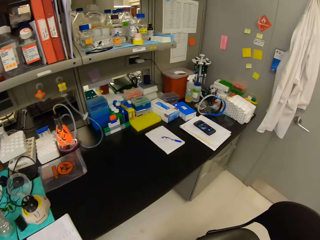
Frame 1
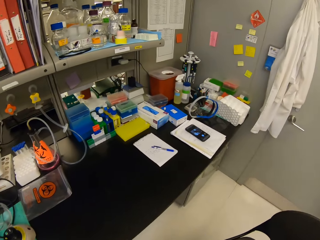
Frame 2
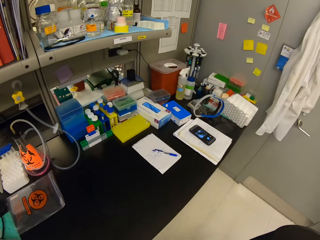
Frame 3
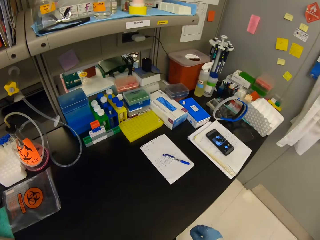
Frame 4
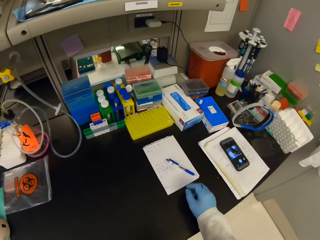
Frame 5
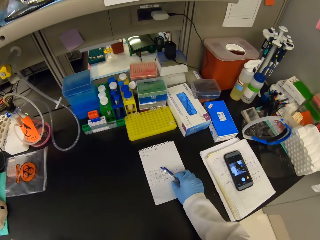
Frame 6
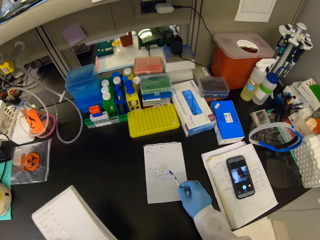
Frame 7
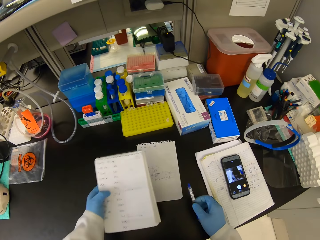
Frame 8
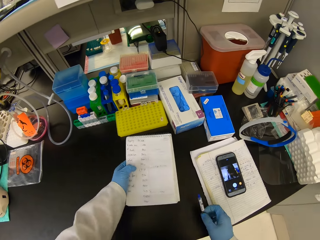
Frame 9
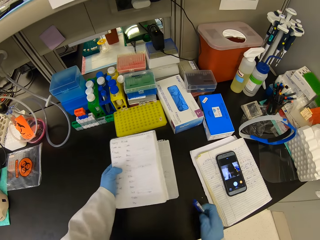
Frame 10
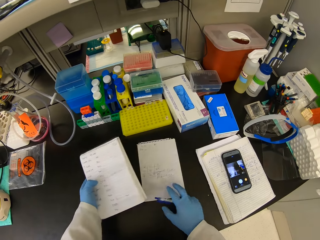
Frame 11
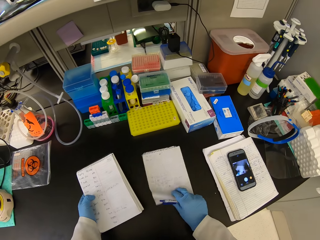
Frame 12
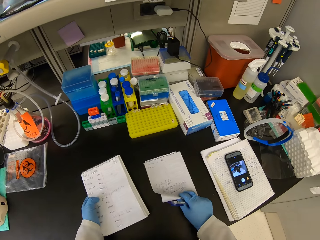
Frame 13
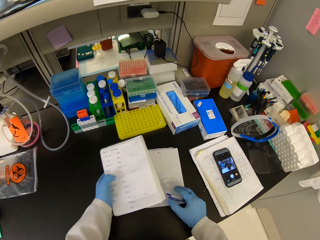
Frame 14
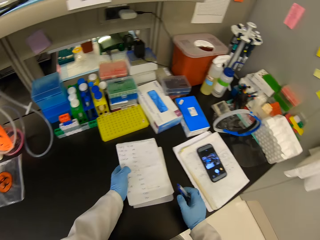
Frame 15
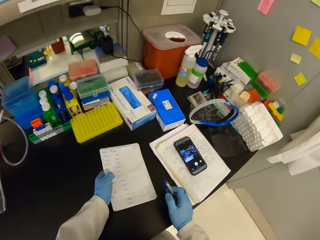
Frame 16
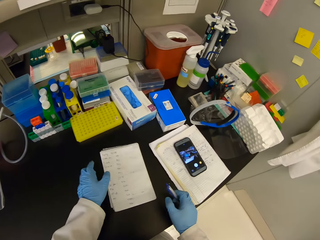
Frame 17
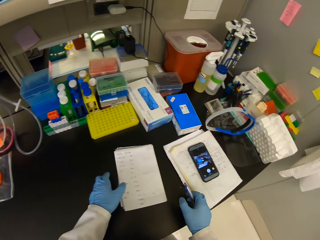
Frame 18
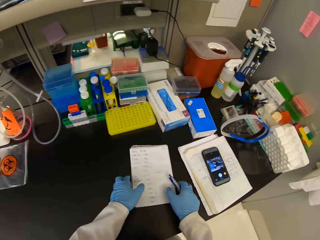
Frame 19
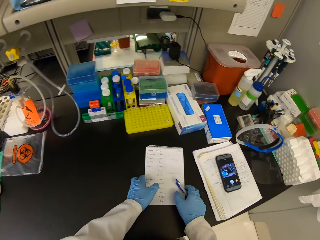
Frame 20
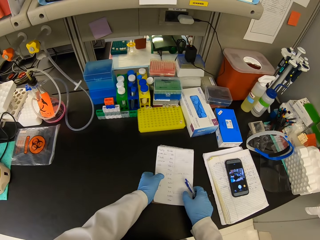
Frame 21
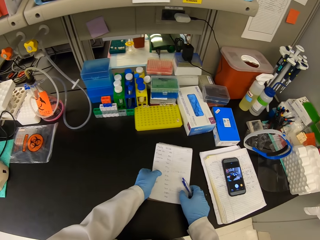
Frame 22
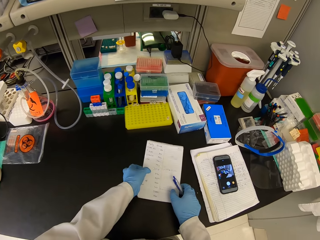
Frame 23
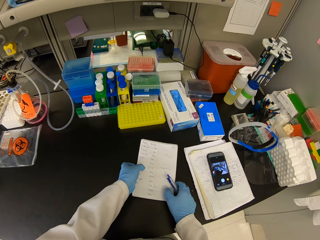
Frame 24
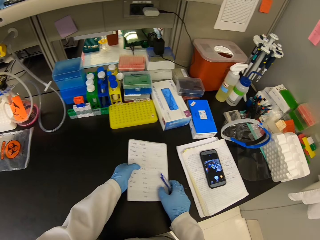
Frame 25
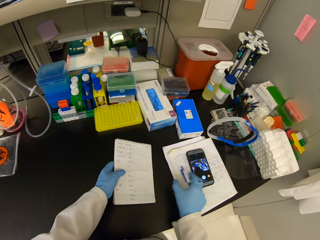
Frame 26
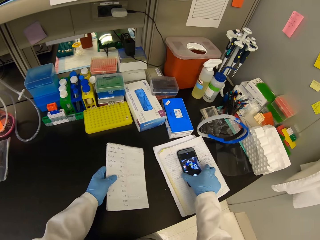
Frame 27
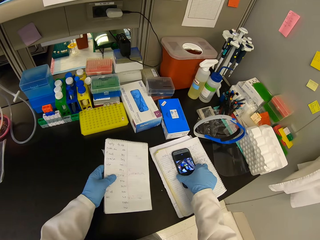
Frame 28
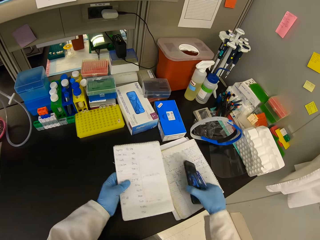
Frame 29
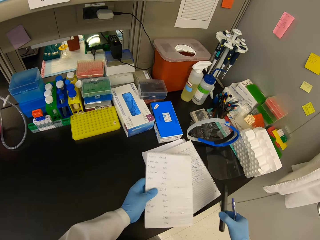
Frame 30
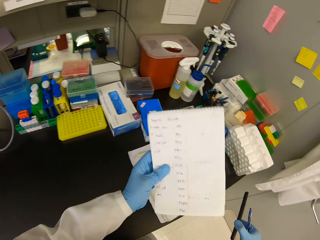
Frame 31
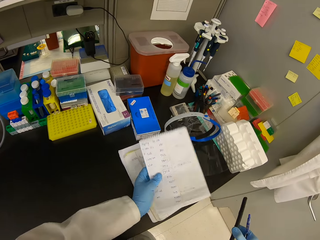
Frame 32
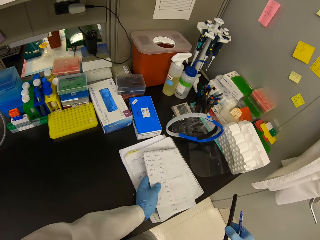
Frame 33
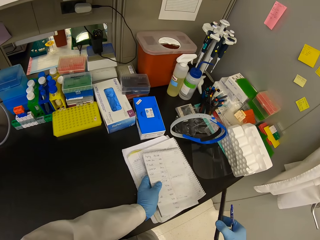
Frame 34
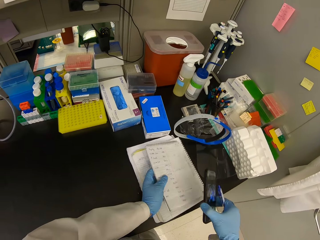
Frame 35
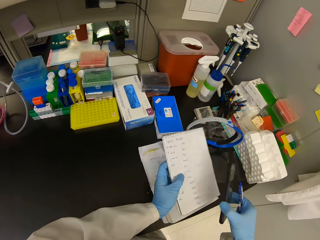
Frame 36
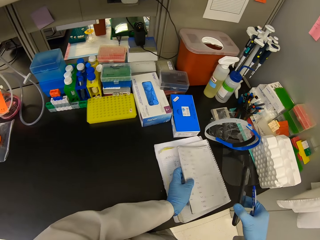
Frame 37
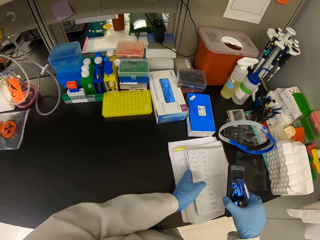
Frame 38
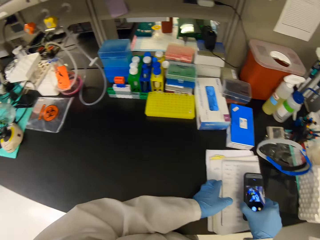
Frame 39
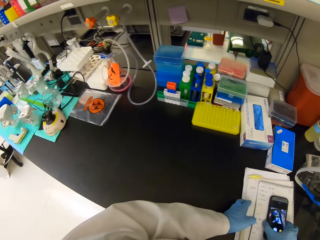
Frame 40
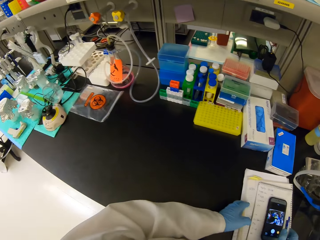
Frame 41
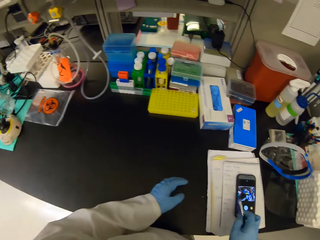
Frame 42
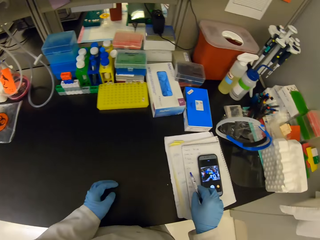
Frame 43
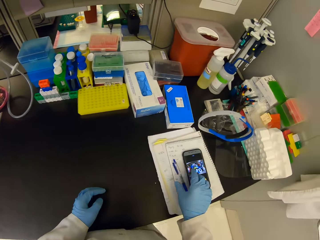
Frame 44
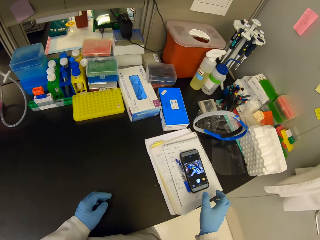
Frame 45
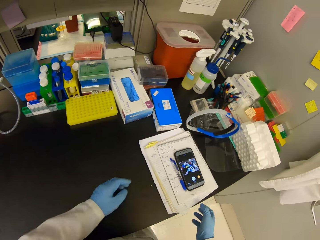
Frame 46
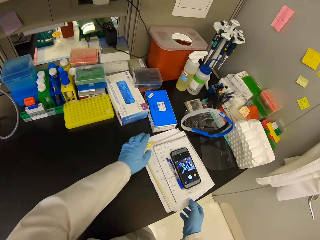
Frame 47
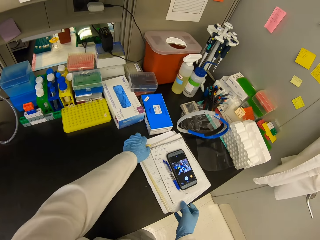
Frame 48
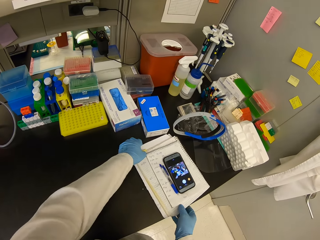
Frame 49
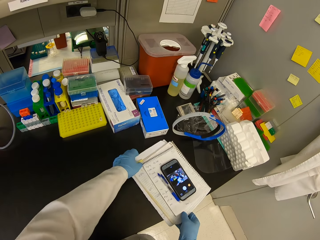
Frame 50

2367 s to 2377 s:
The camera wearer picks up a notebook from the table. They pick up a pen from the paper on the table. They put the notebook on the table. They hold a book with the left hand. They move the notebook on the table with a hand. They hold both books with two hands. They place the books on top of each other. They pick up the phone on the notebook with the right hand. They pick up the books. They put the notebook on top of another notebook. They put the phone on top of the notebook. They put the pen on top of the notebook.

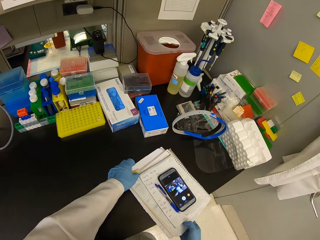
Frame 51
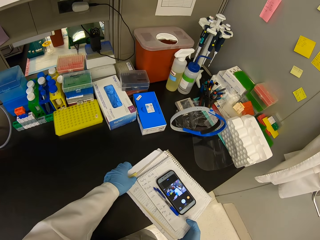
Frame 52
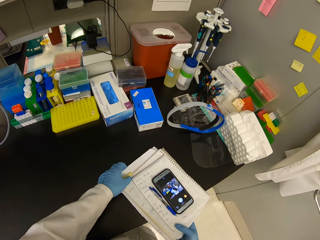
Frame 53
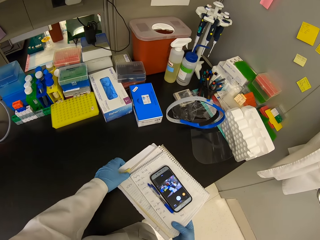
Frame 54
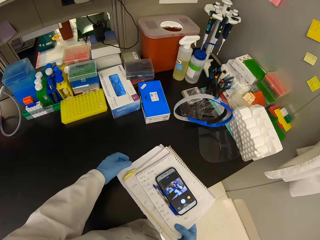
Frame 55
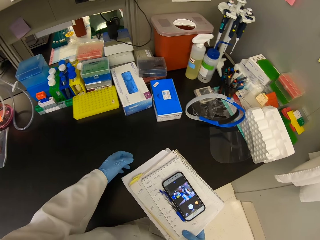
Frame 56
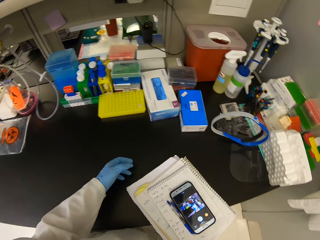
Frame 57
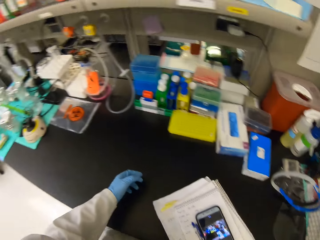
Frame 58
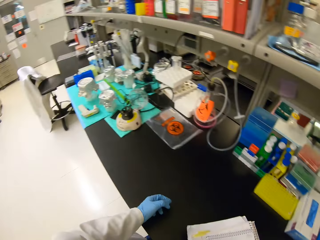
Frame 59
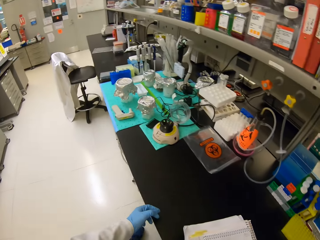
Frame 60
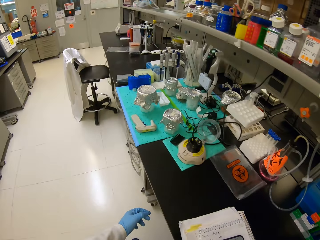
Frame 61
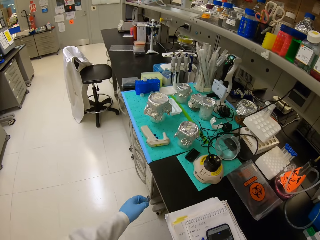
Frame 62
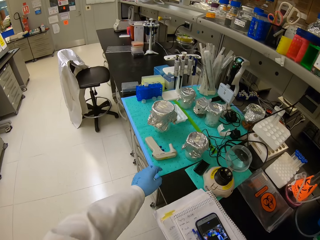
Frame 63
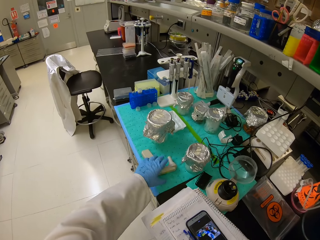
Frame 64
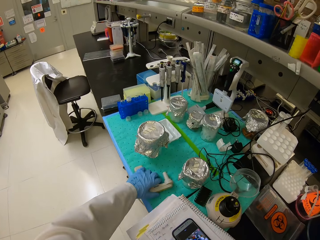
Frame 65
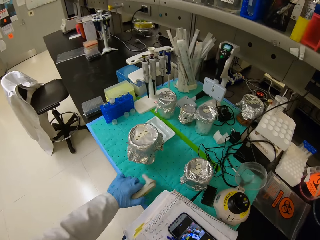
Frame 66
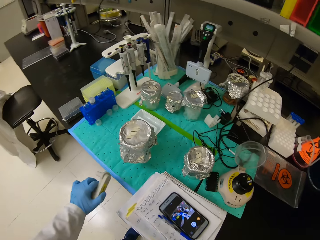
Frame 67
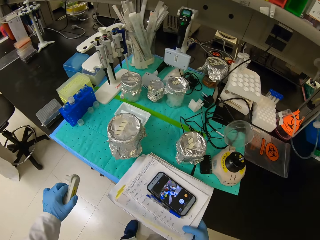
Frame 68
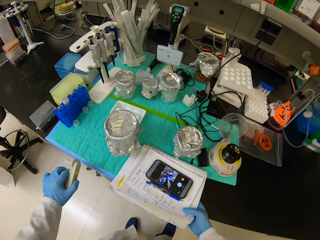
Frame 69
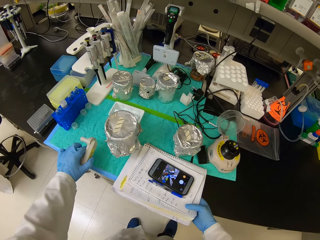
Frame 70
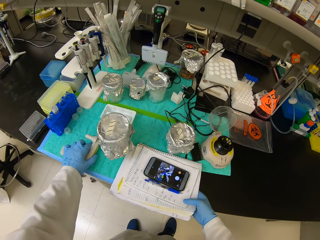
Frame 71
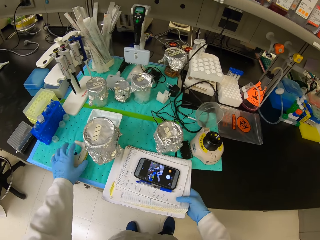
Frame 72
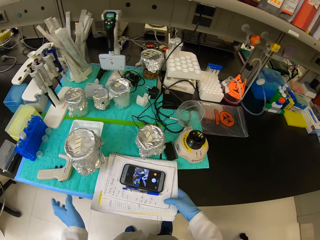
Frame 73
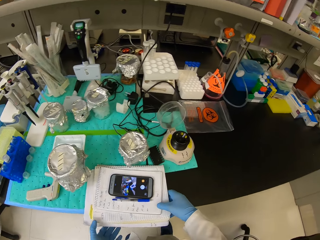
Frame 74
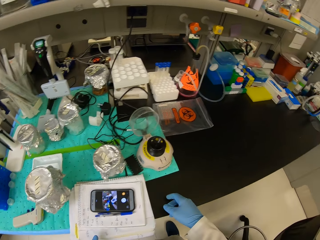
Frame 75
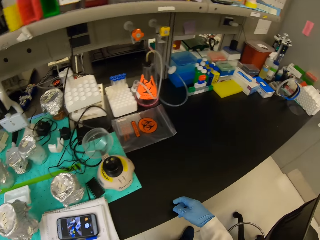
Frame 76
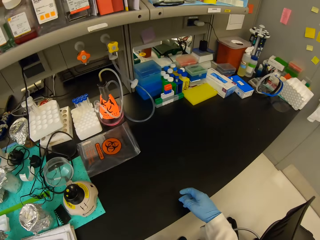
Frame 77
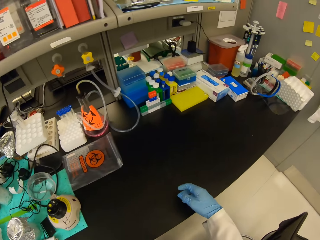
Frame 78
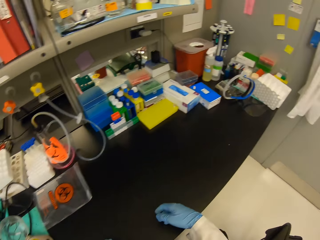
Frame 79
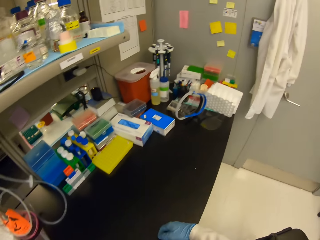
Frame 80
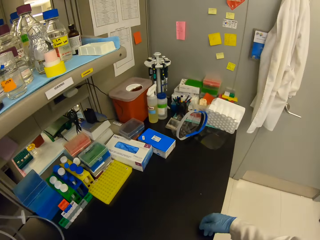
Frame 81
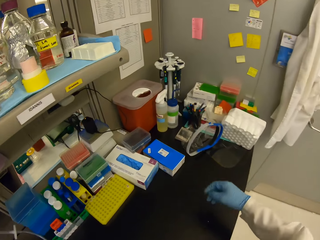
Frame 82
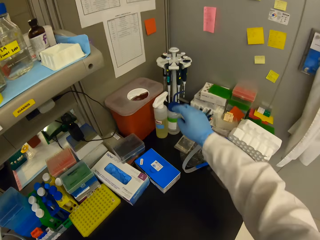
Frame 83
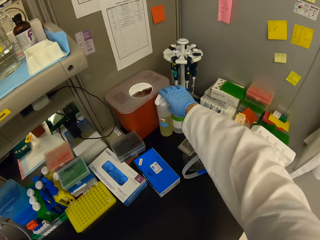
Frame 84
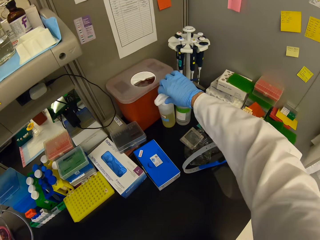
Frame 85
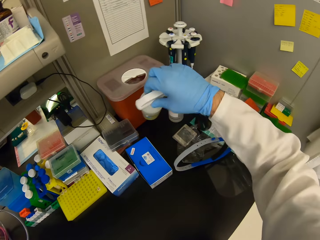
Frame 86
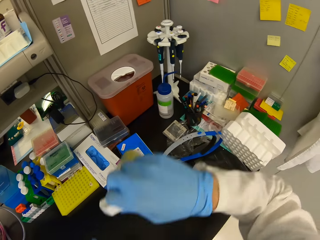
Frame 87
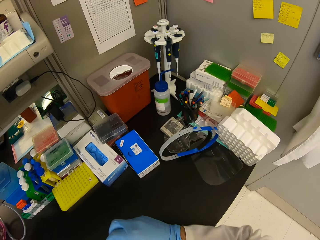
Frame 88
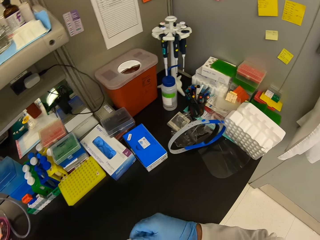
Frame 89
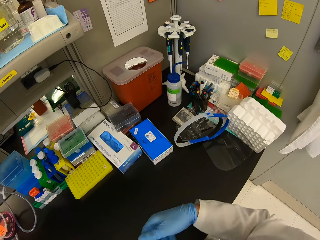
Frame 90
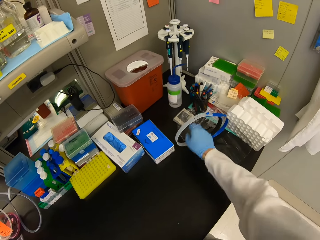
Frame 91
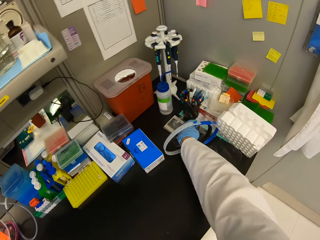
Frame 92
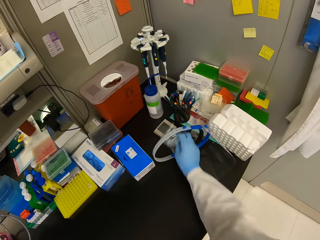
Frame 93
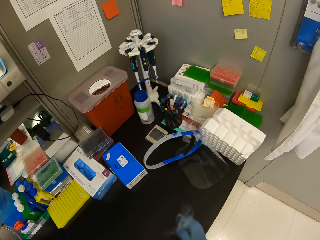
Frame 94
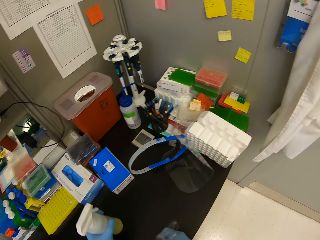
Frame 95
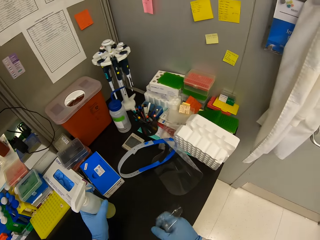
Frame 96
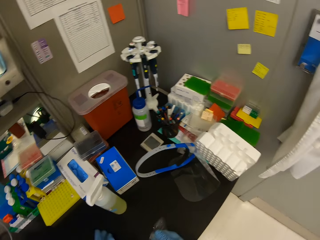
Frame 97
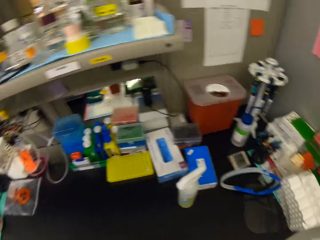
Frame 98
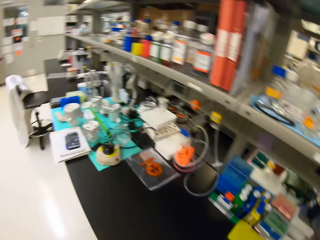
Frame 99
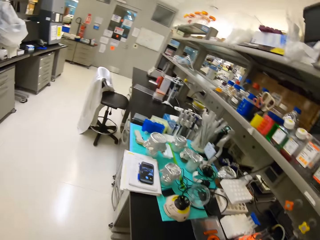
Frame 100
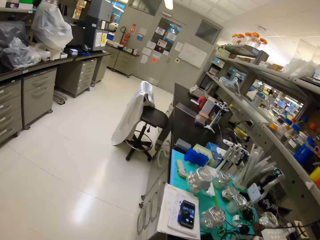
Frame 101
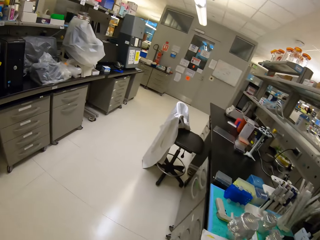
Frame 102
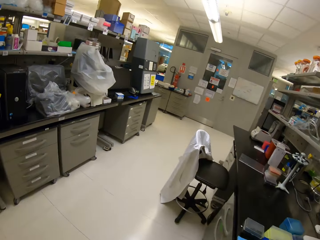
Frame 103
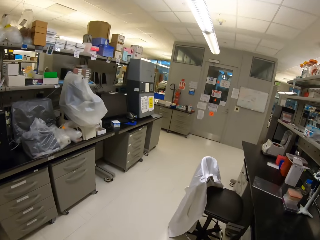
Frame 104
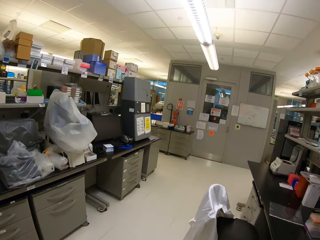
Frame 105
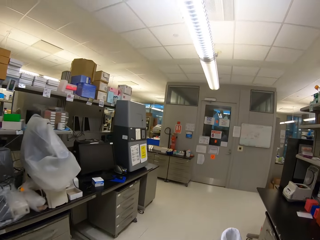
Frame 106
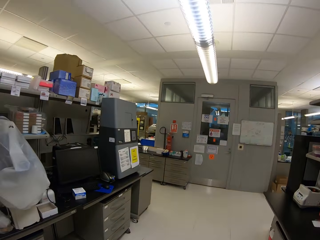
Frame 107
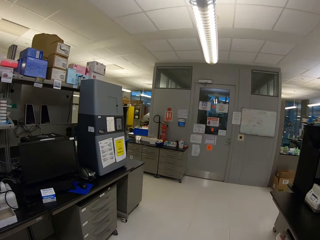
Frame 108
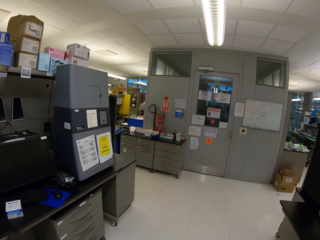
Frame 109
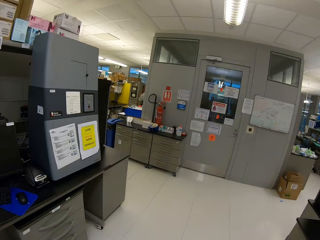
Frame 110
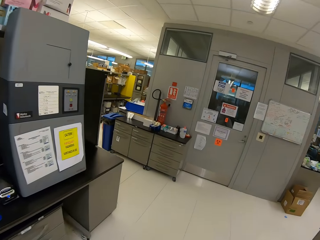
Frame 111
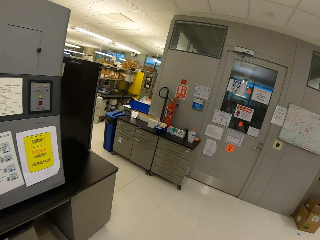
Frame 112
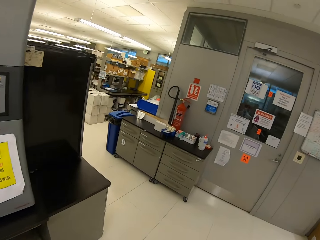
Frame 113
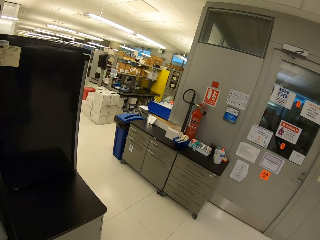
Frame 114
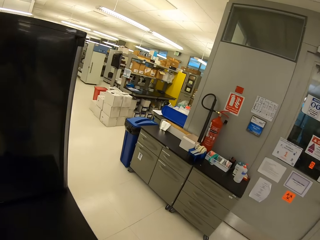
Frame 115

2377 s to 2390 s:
The camera wearer moves the notebooks on the table with both hands. They carry the notebooks in hand. They walk around. They pick up something from the table. They put the notebooks on the table. They put something on the table. They look around. They walk around. They pick up a bottle of spirit from the table. They pick up a nylon from the table. They put the bottle of spirit on the table. They walk around.
